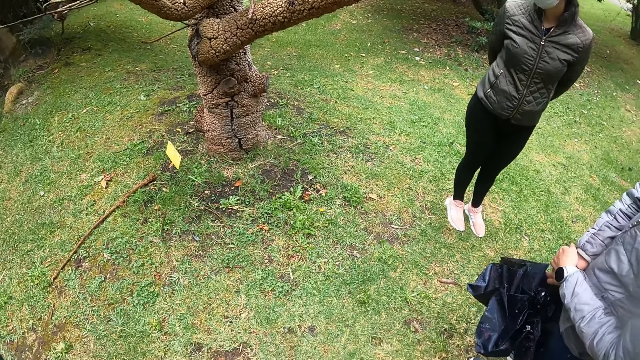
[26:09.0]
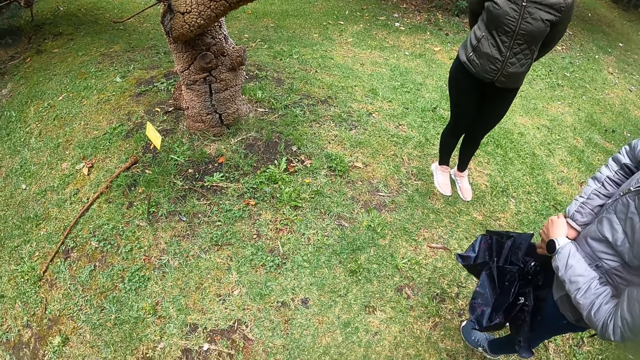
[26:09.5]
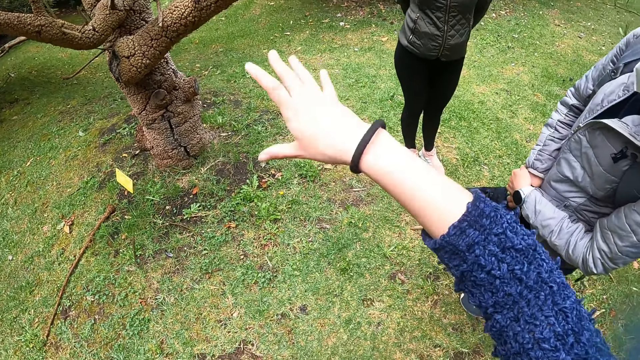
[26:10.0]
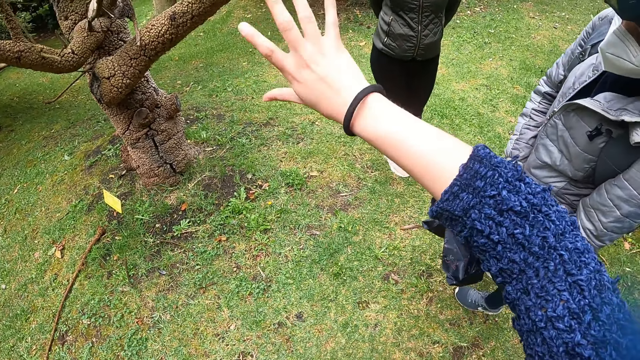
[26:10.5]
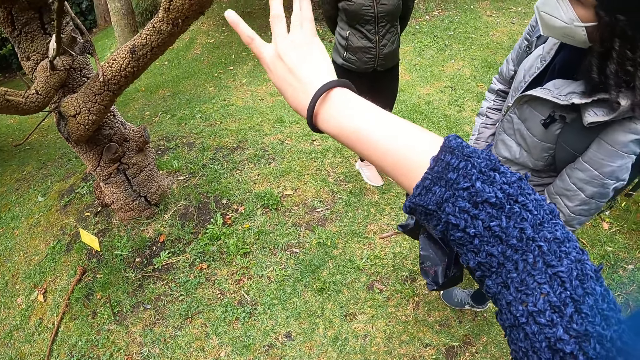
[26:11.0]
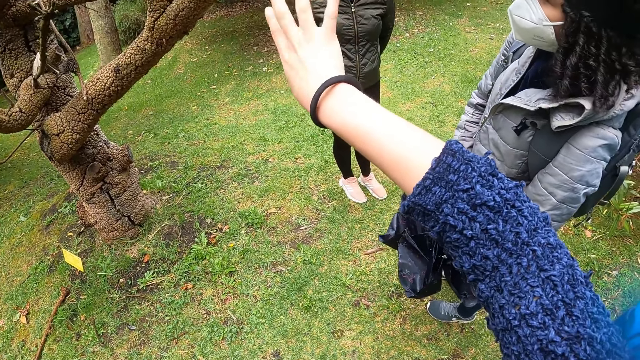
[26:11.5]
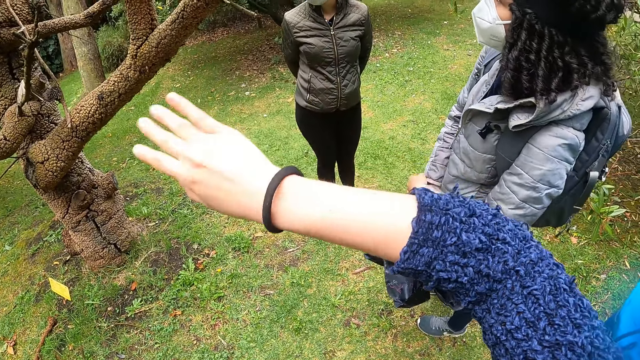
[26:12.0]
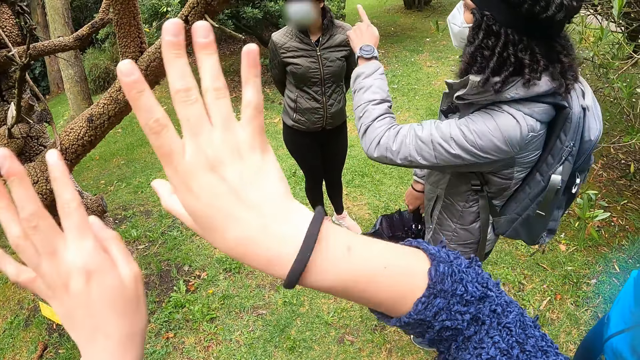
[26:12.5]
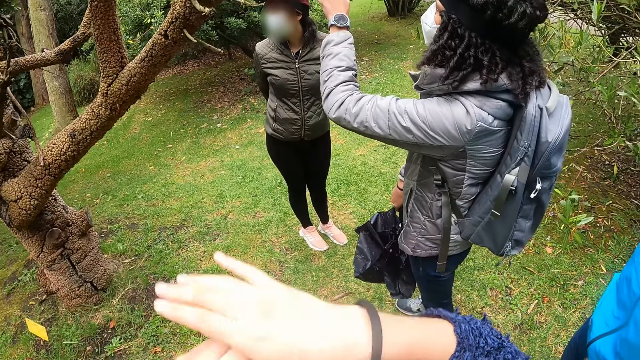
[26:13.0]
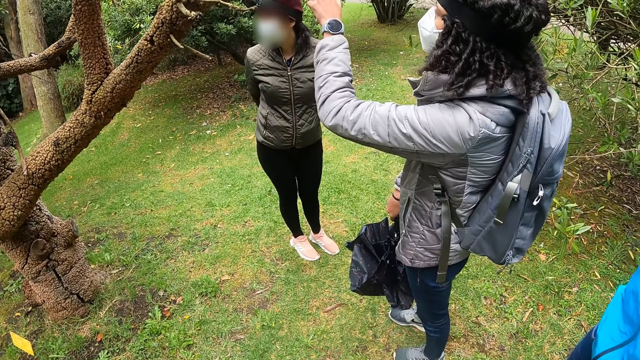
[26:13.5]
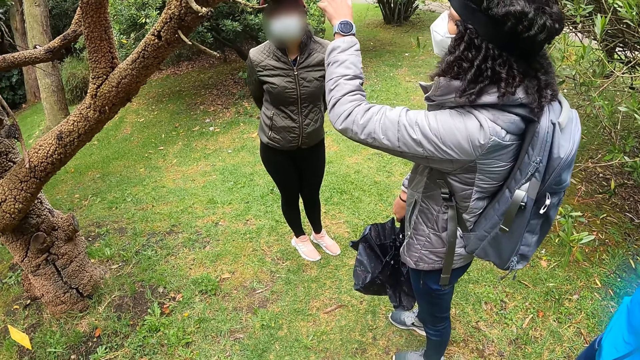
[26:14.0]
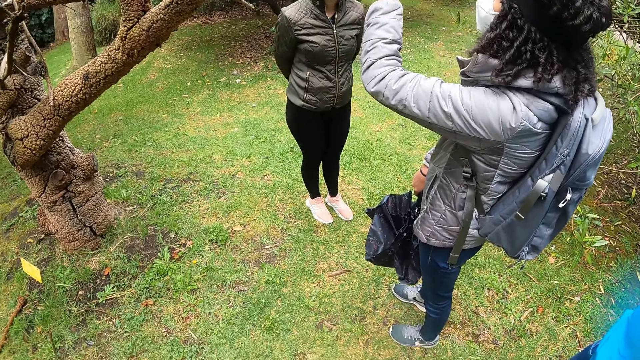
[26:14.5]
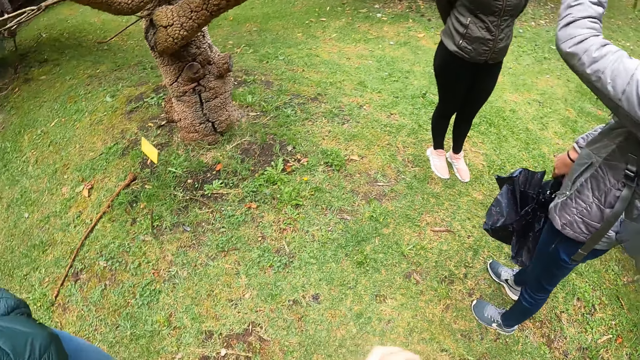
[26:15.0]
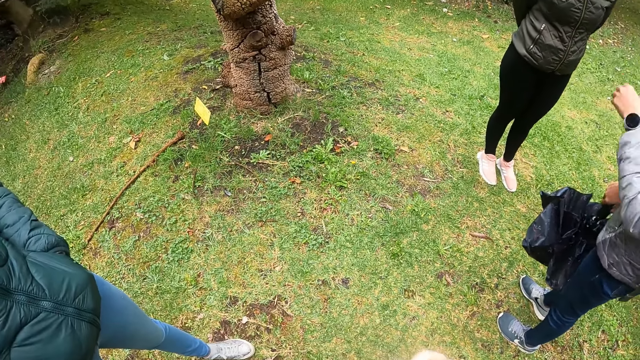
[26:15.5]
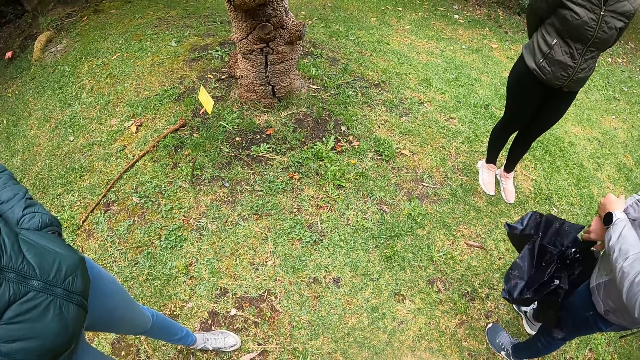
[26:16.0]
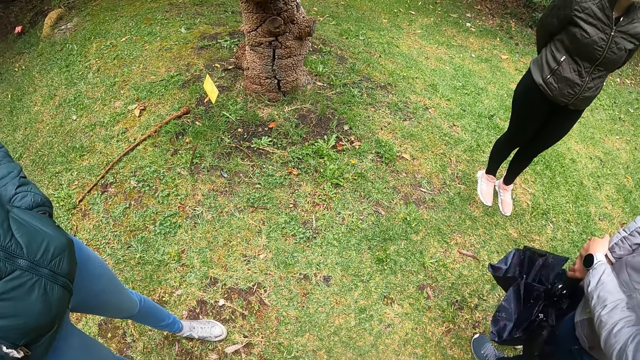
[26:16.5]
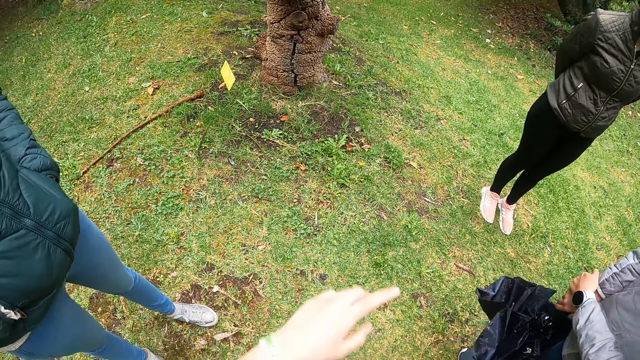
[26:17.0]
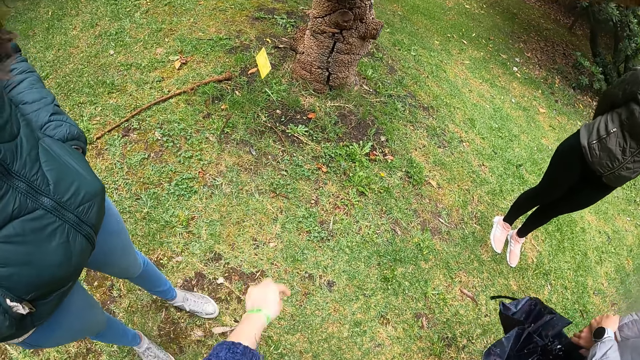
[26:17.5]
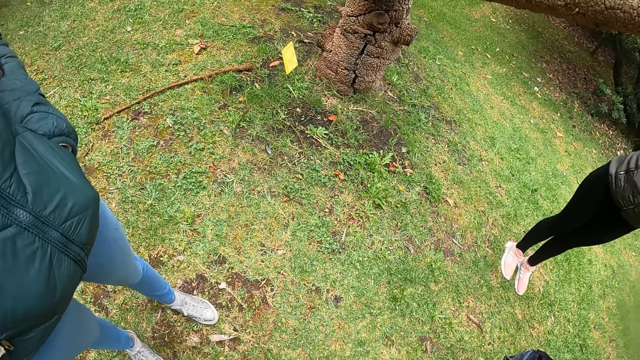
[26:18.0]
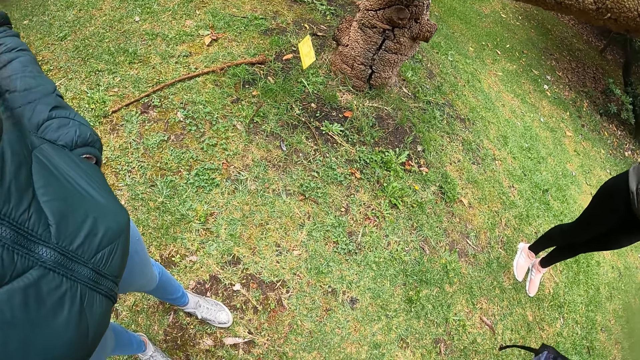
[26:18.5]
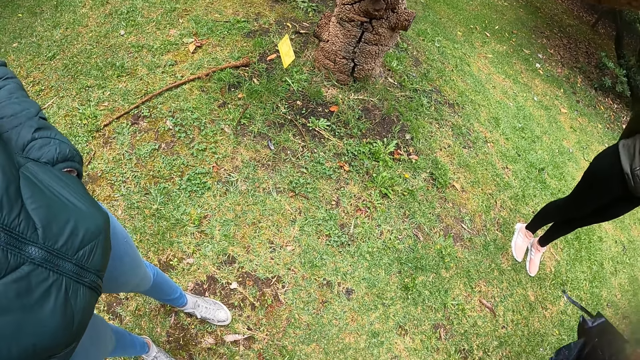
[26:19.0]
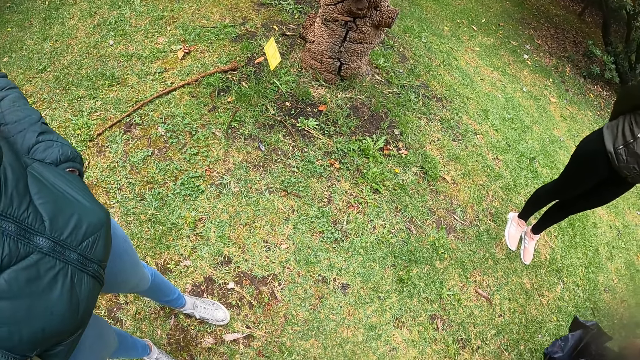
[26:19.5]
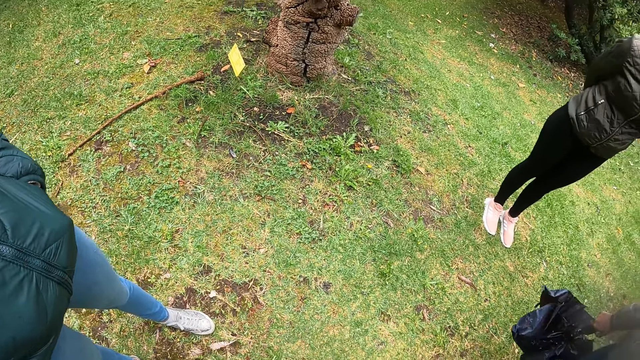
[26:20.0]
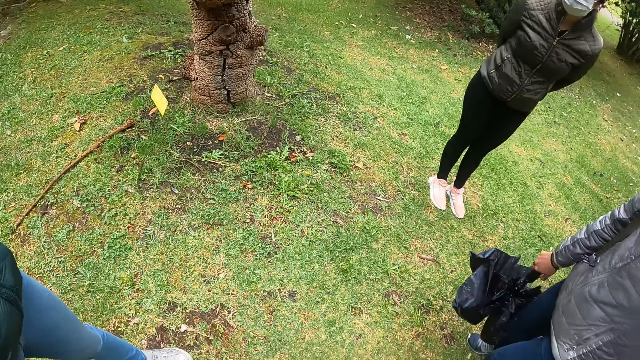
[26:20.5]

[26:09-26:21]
The camera wearer signals to a woman. The woman touches a branch of a tree with her left hand. The camera wearer looks around.

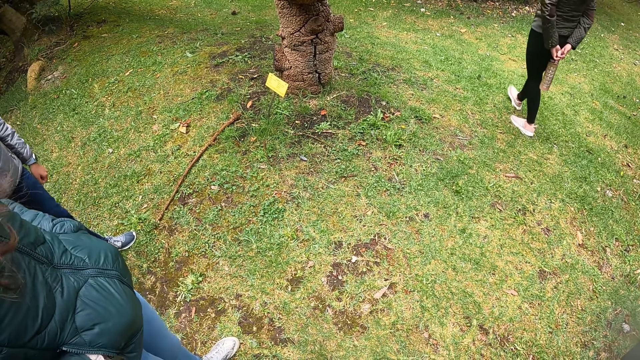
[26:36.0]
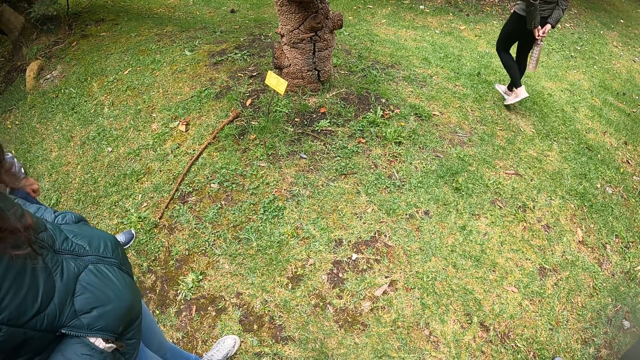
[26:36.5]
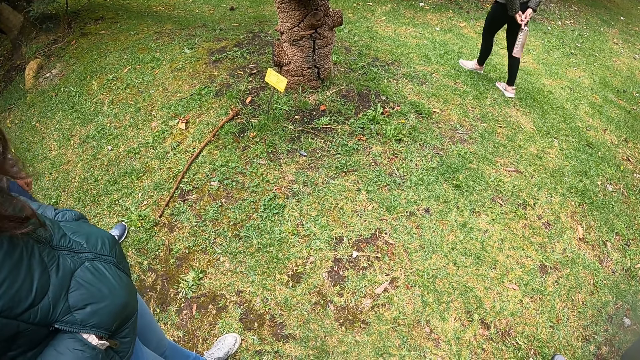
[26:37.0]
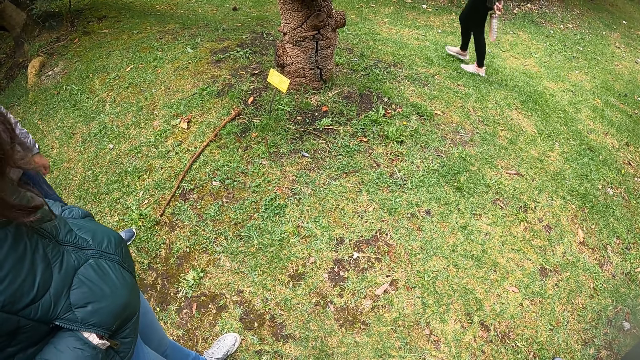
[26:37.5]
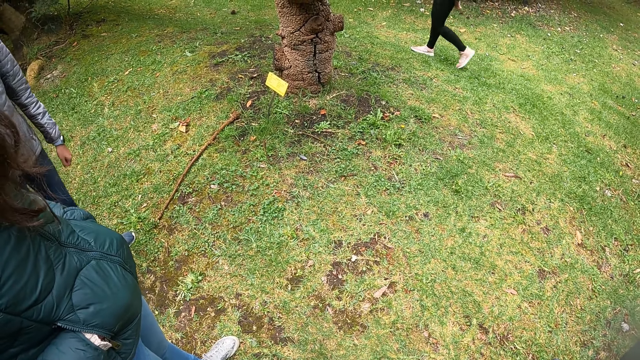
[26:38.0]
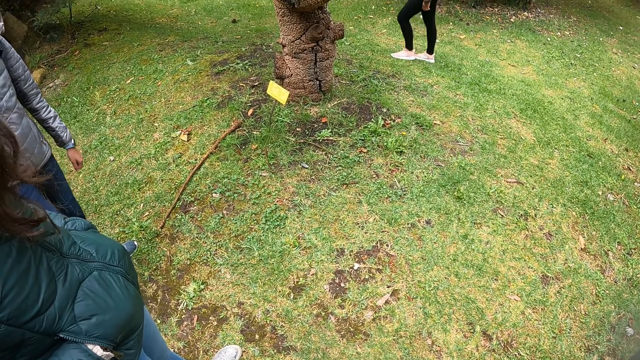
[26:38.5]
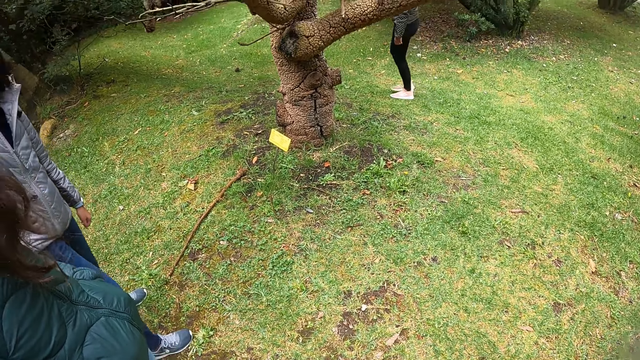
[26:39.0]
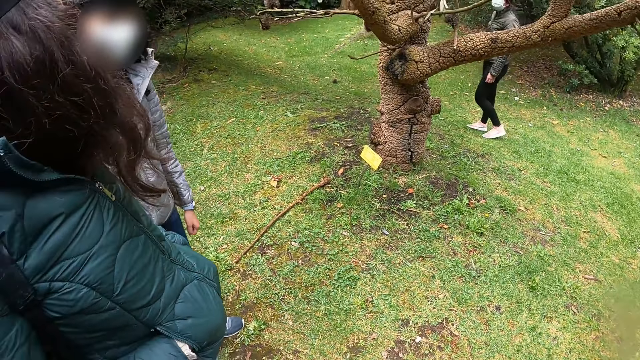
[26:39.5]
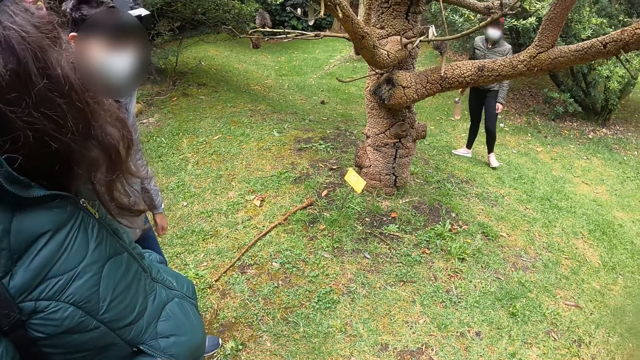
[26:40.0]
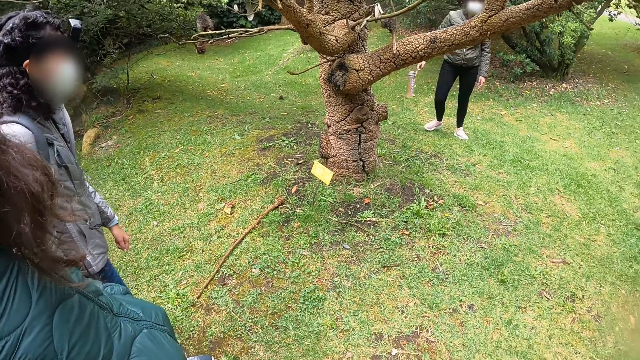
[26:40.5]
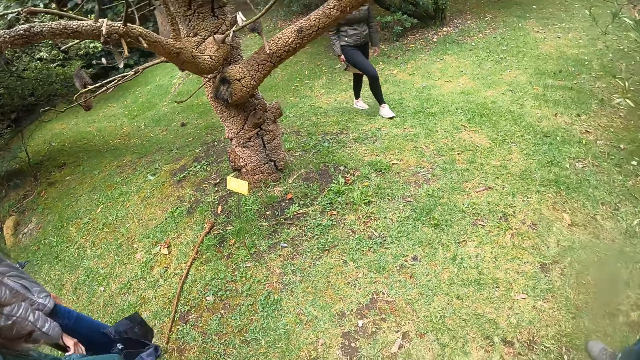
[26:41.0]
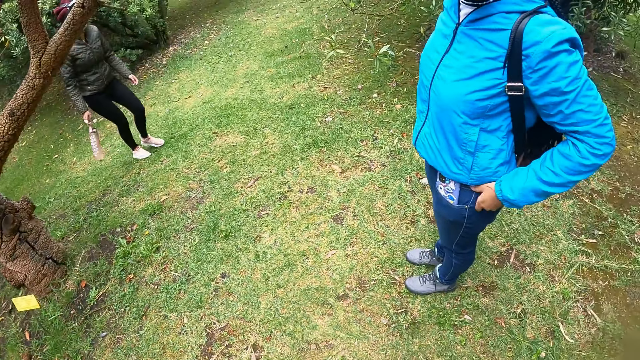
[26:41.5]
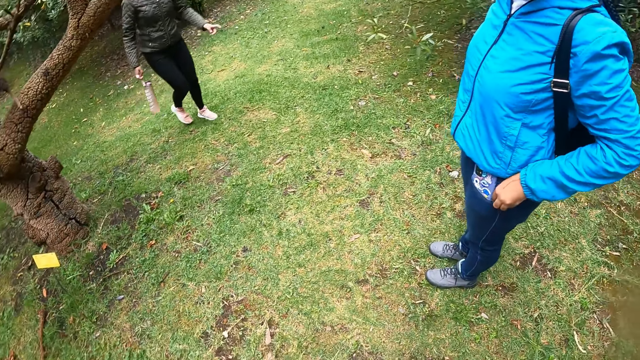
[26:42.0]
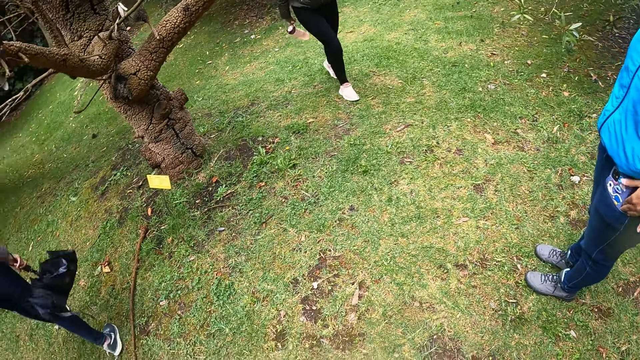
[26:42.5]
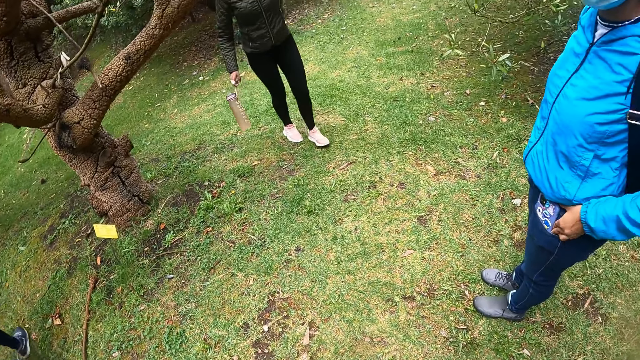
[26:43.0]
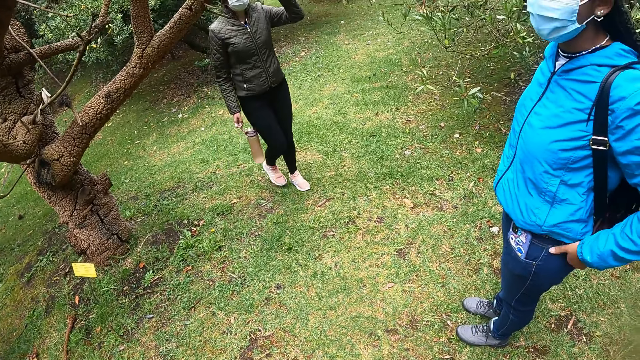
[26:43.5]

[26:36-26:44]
The woman holds the water flask with her right hand and touches a branch of the tree with her left hand.
